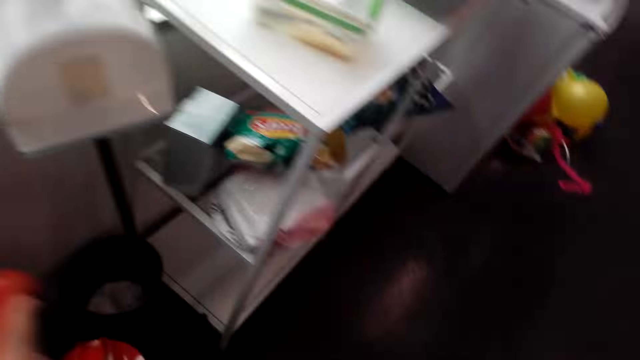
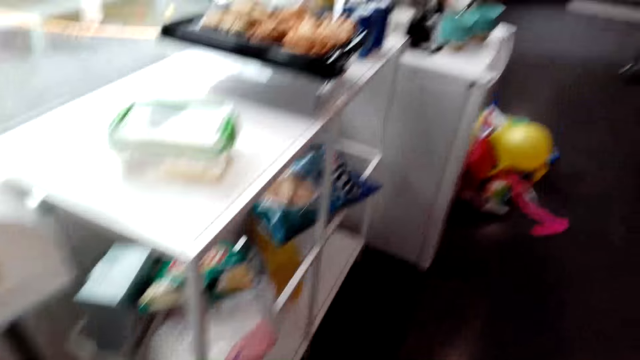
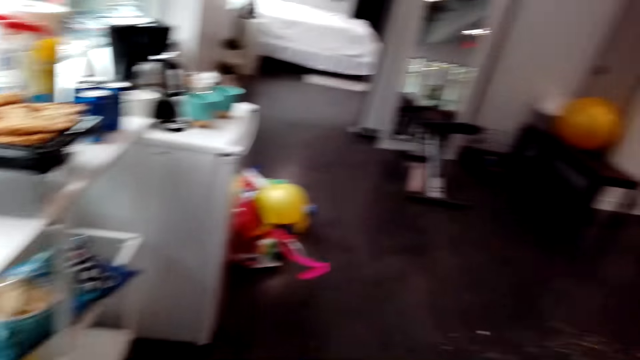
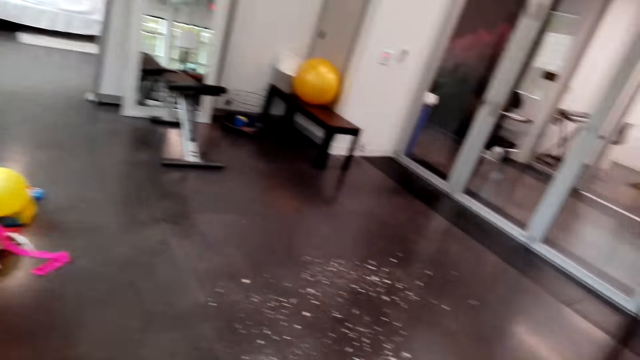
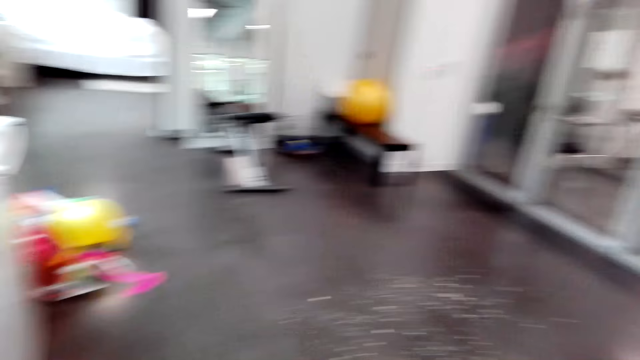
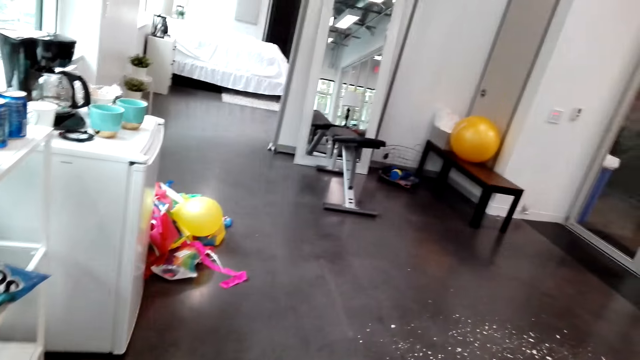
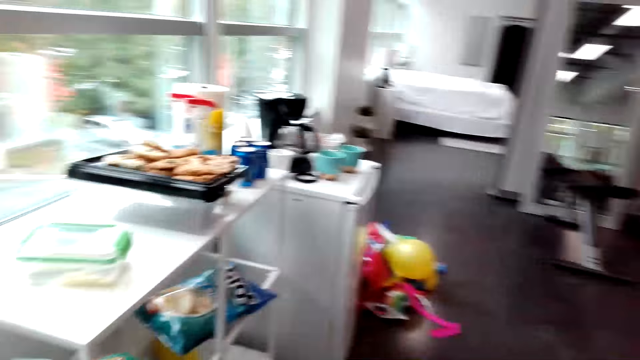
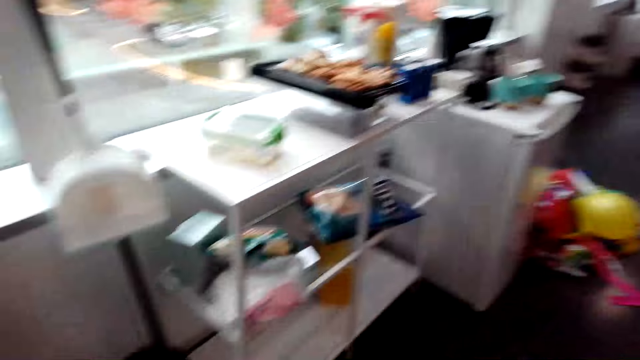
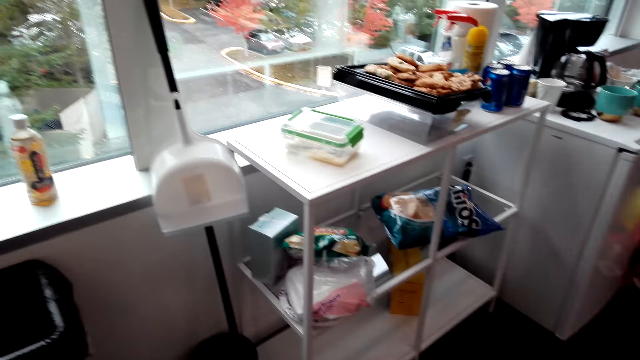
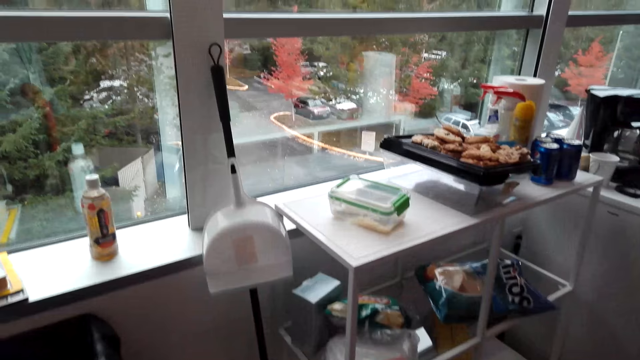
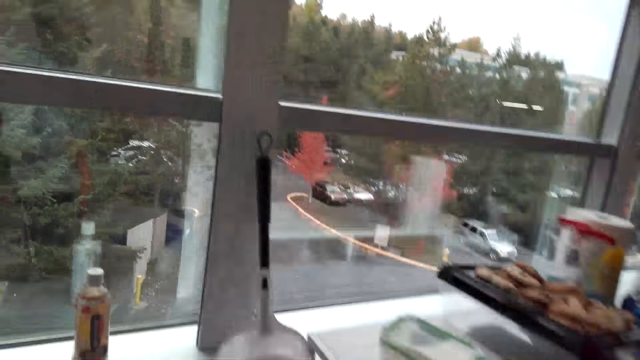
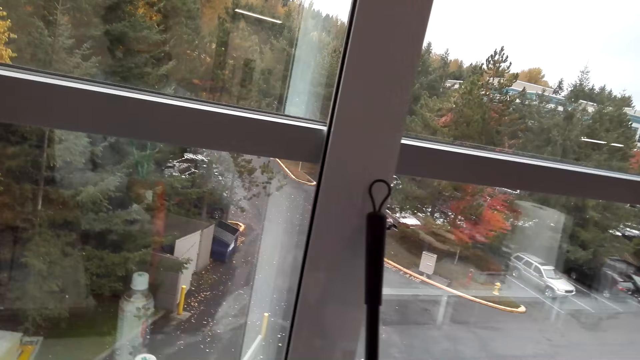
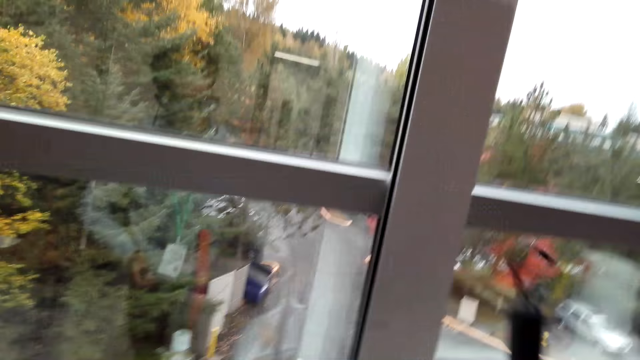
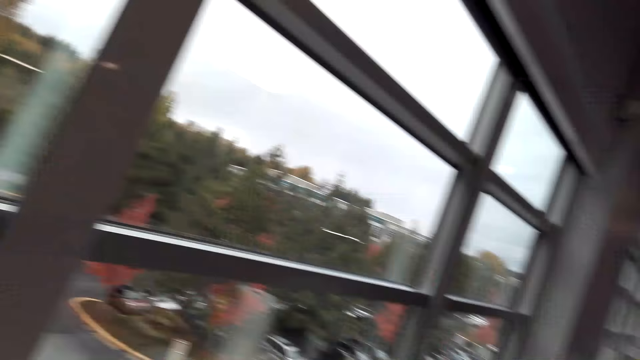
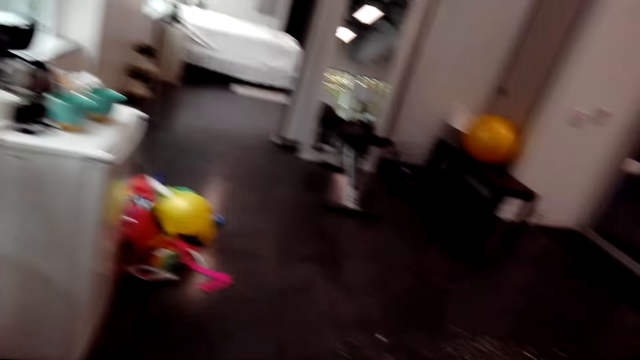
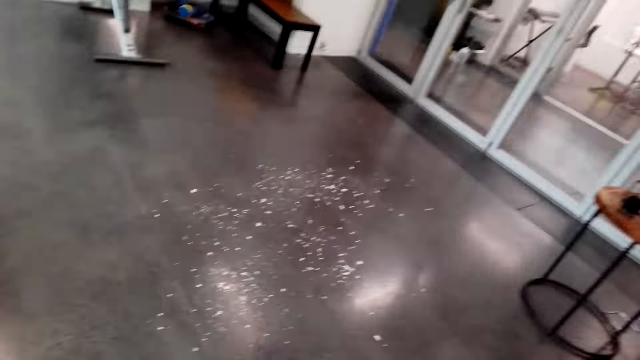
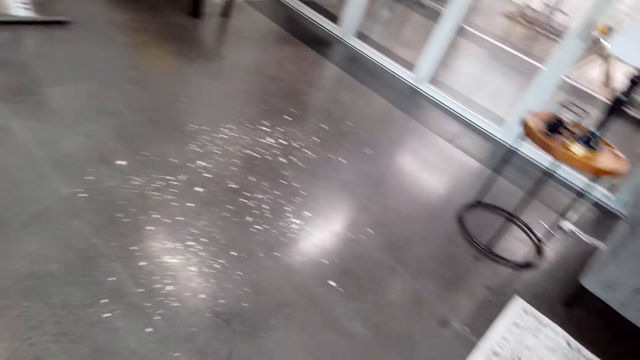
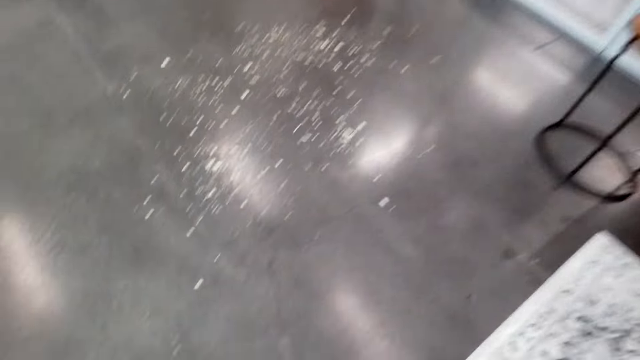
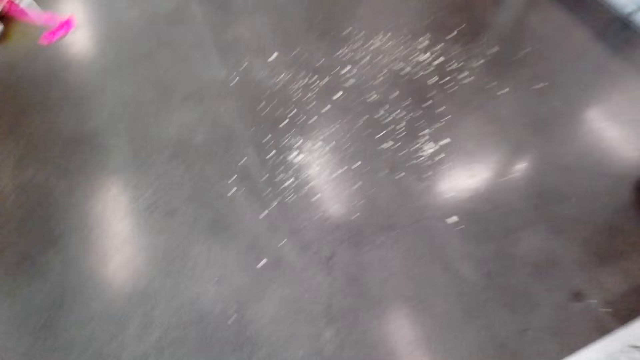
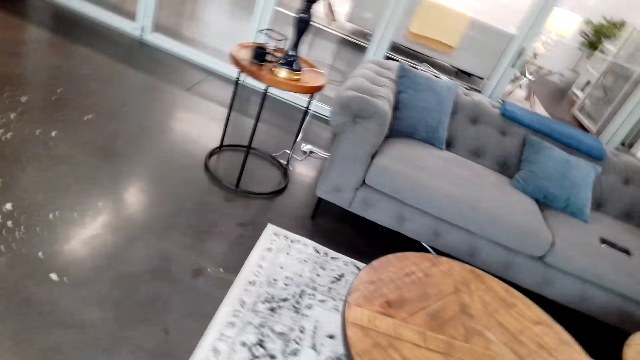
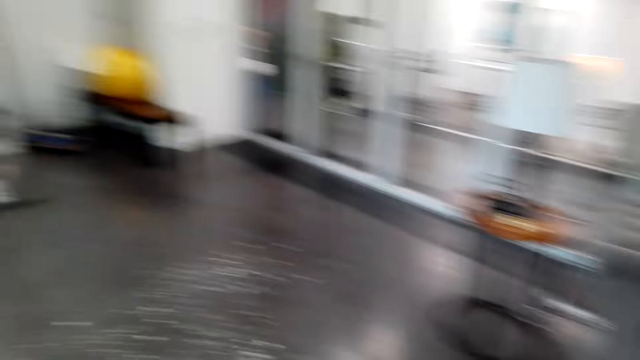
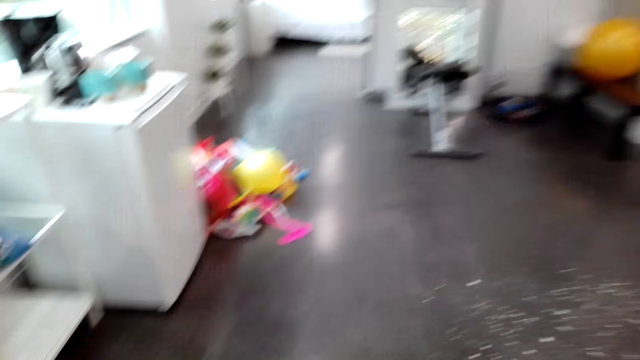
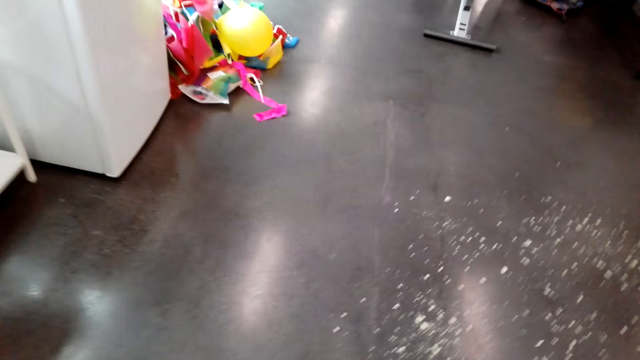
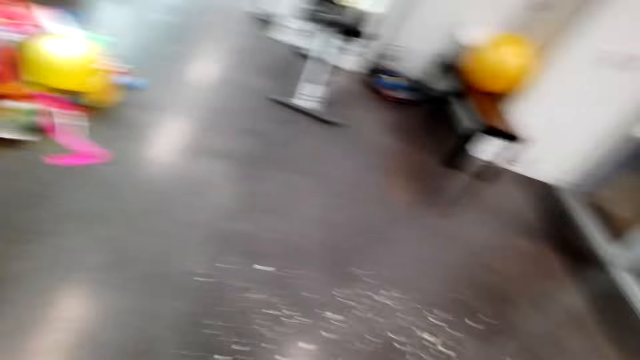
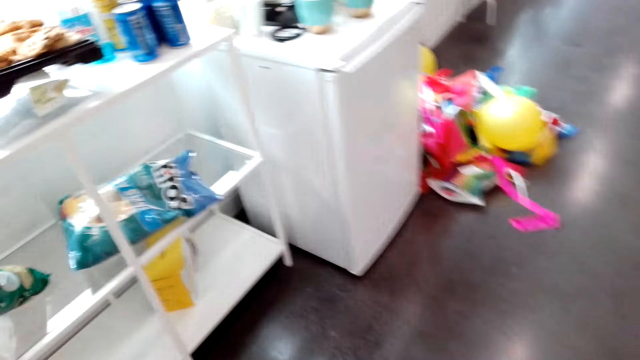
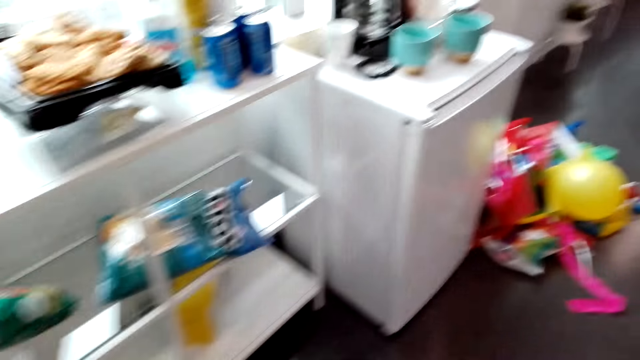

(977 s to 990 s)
The camera wearer makes a step. They walk around. They look around the house. They make a step. They look at the broom. They pick up the broom. They make a step. They walk around, look around and cough. They look at the floor. They cough again. They look around. They swipe the floor with the broom.

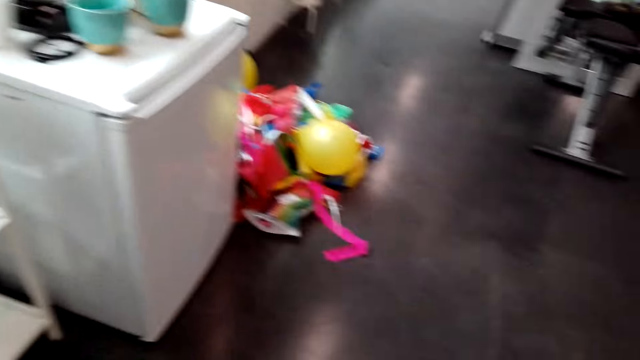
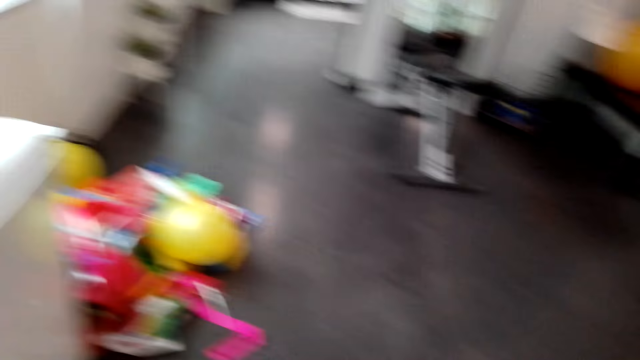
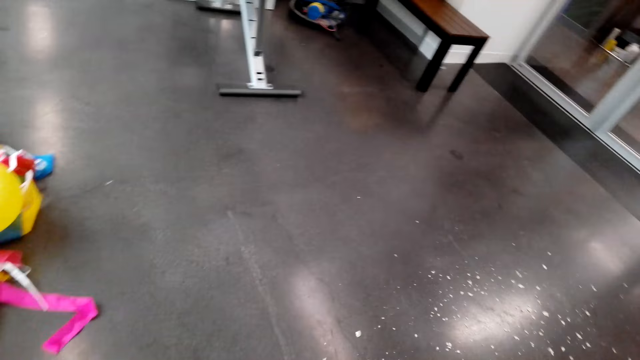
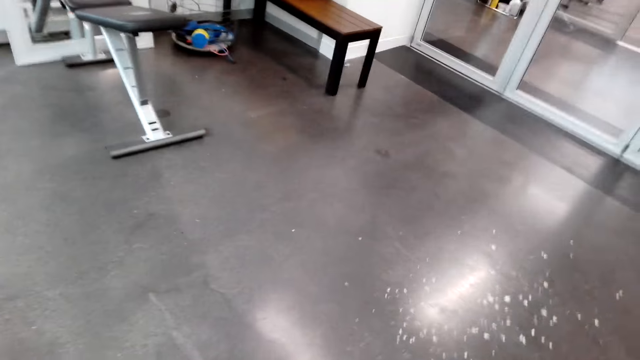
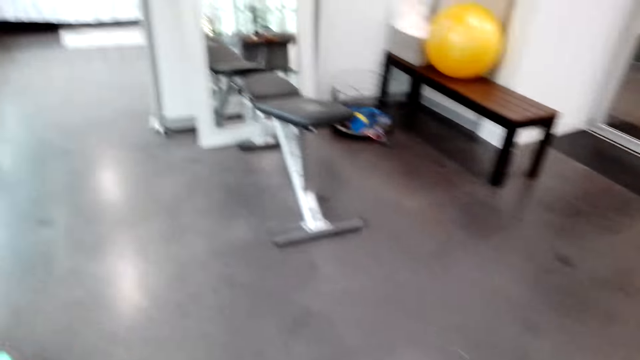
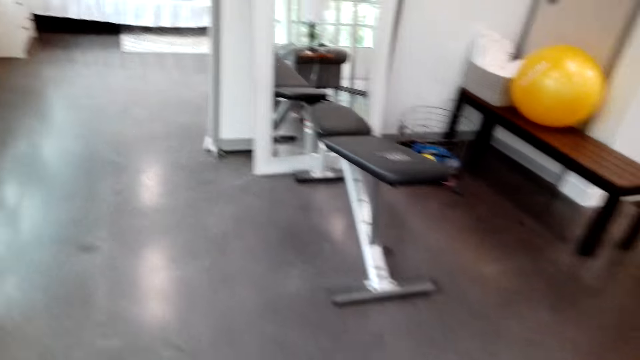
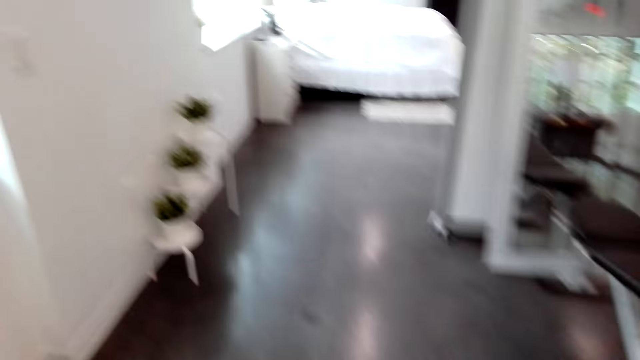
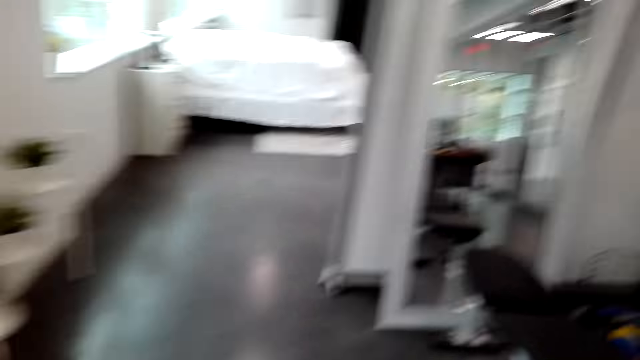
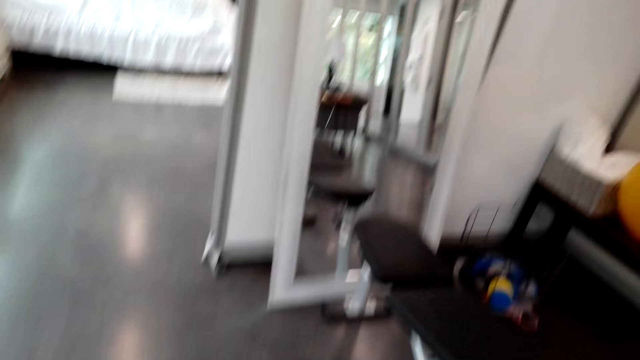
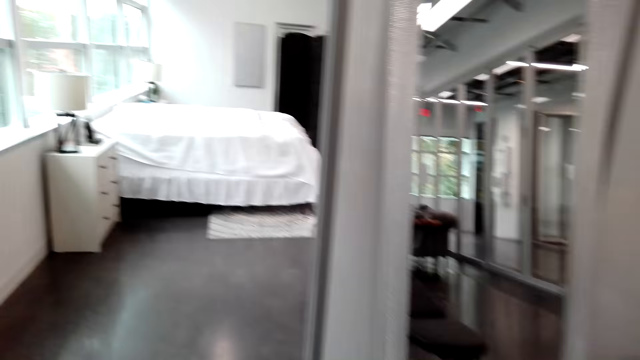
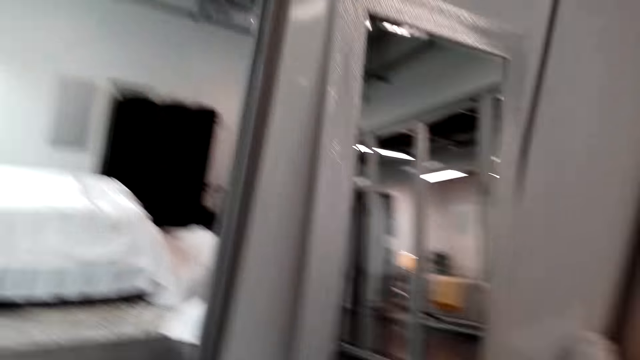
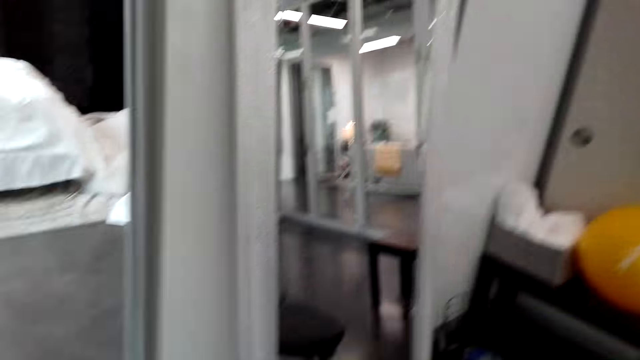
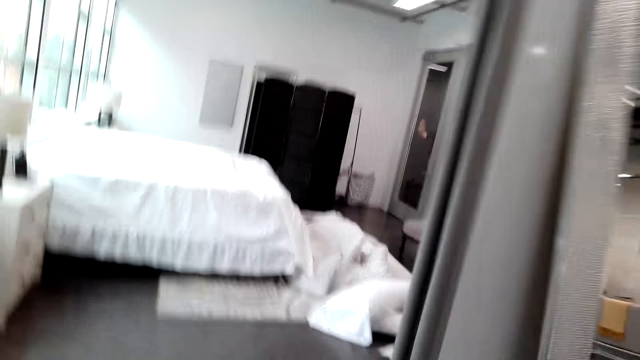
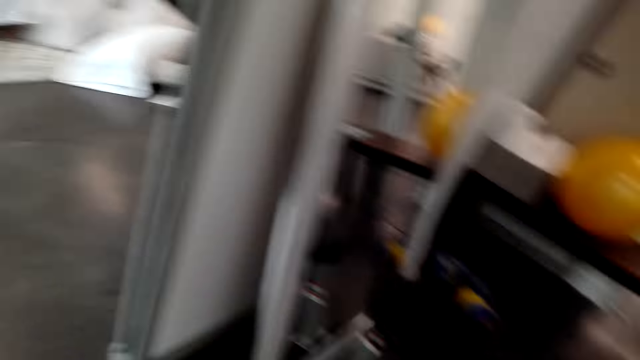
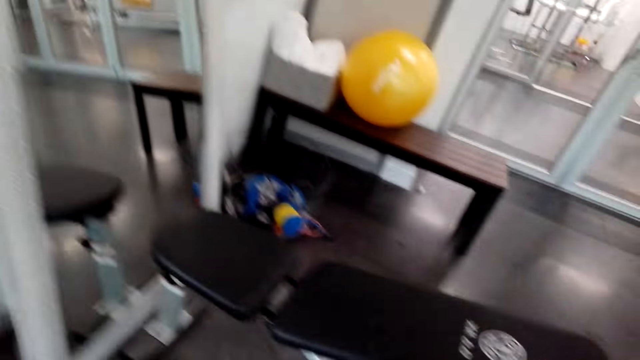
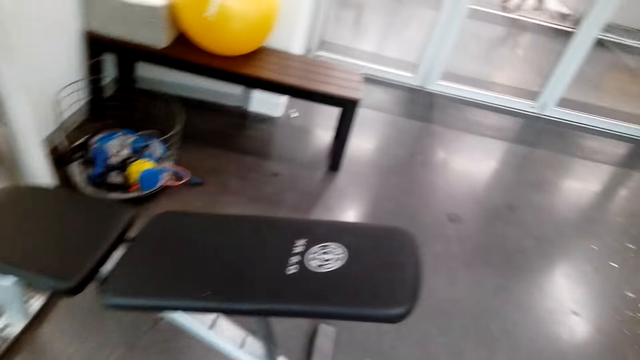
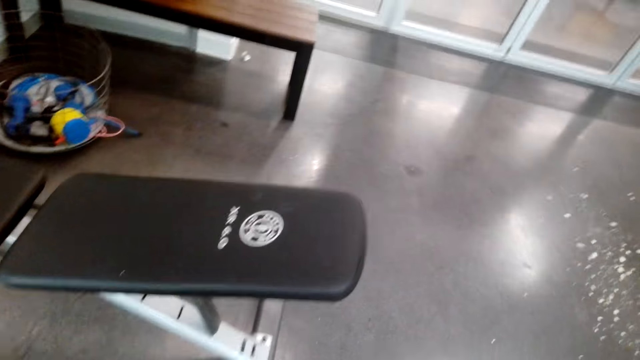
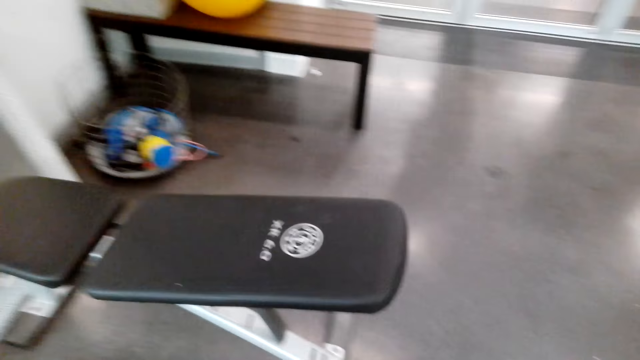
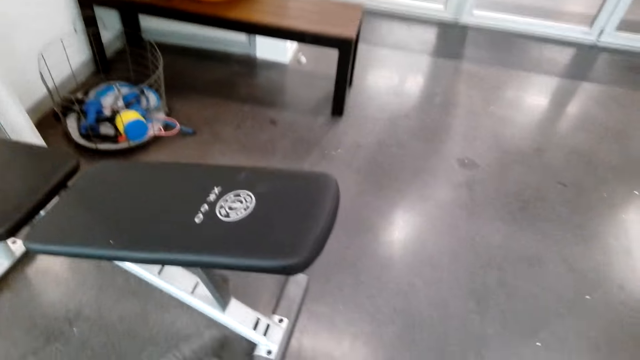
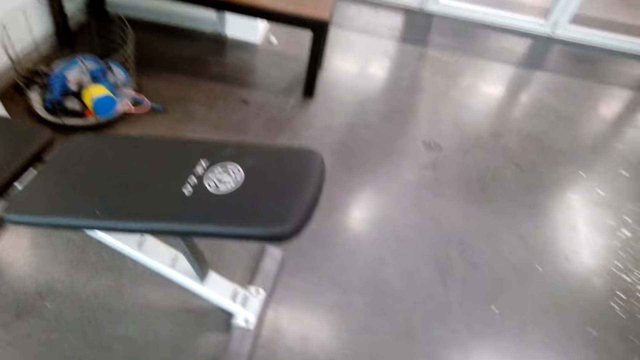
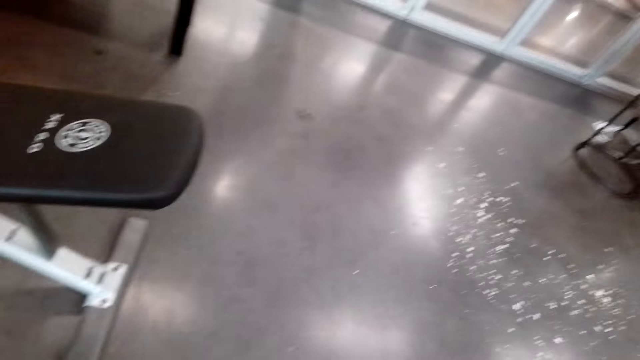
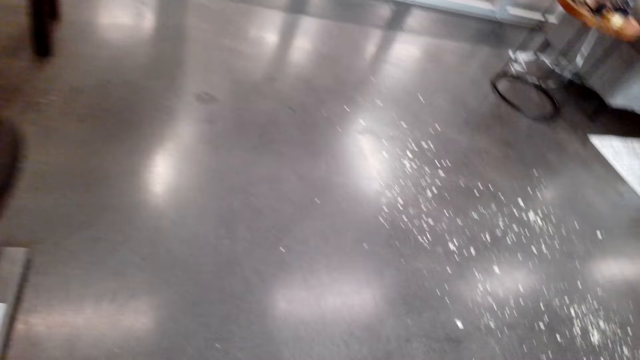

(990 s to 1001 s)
The camera wearer walks around and looks around. They cough. They look around and walk around.
